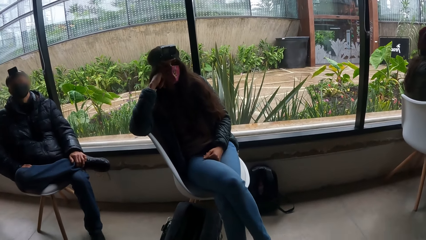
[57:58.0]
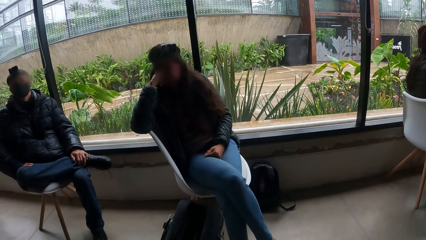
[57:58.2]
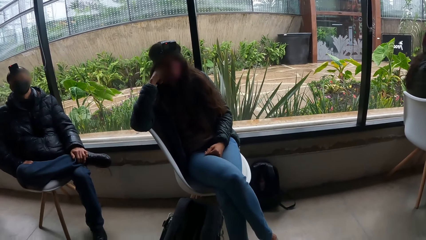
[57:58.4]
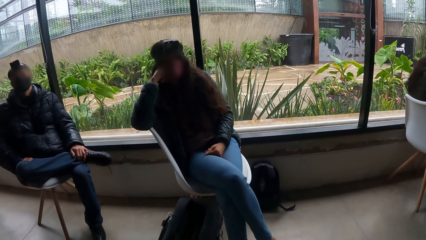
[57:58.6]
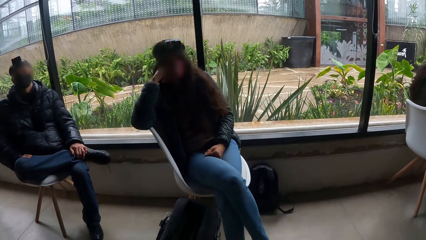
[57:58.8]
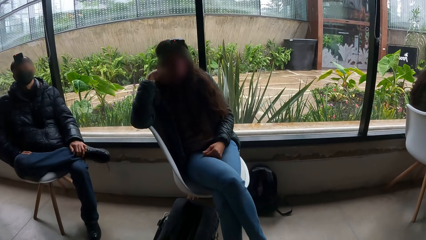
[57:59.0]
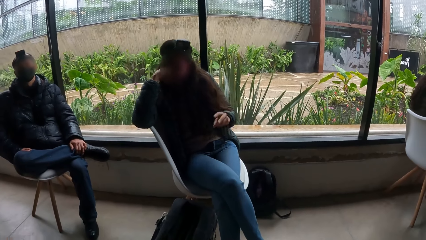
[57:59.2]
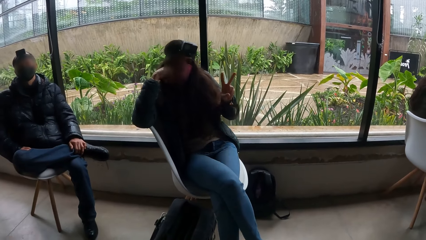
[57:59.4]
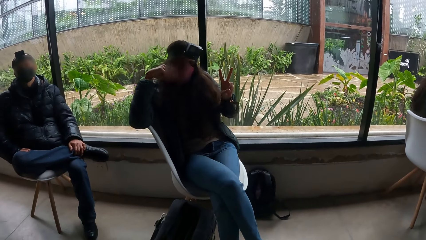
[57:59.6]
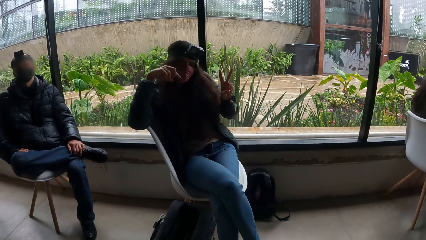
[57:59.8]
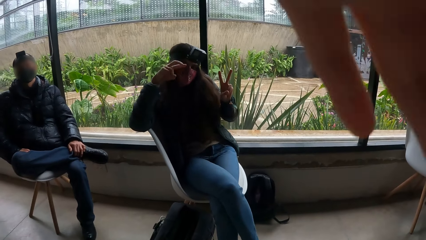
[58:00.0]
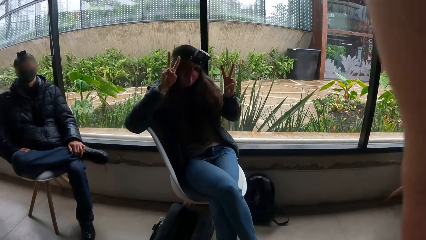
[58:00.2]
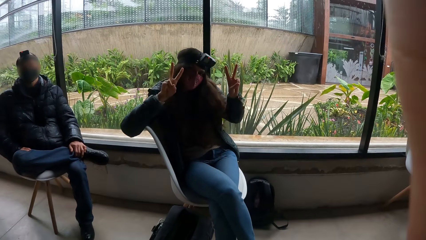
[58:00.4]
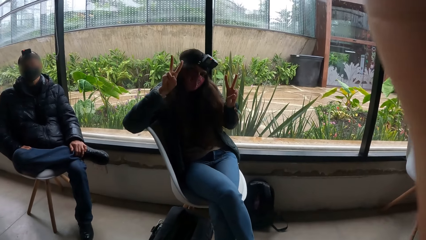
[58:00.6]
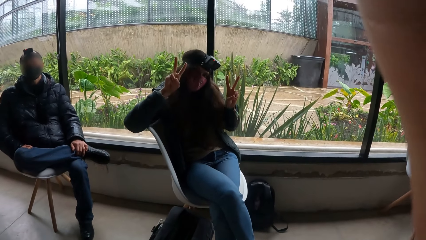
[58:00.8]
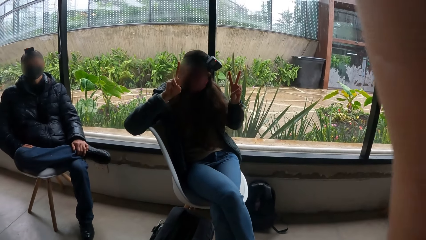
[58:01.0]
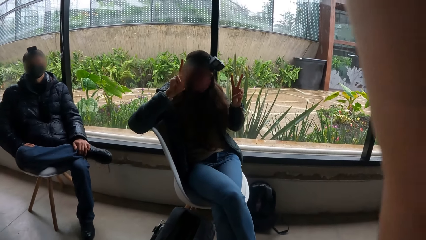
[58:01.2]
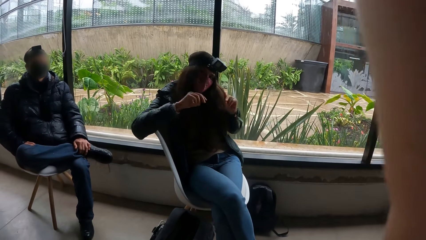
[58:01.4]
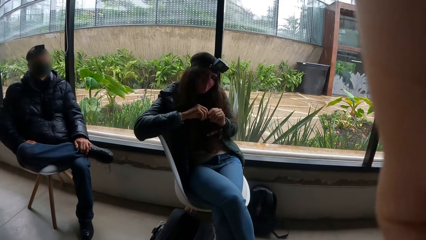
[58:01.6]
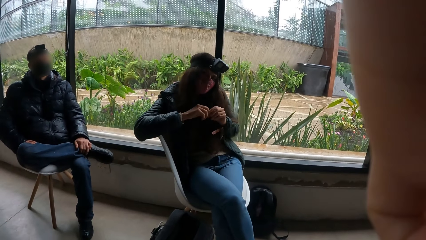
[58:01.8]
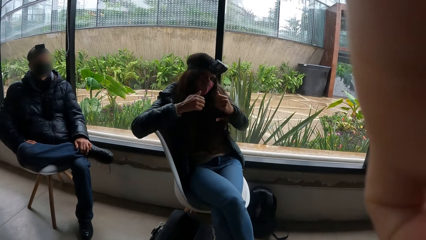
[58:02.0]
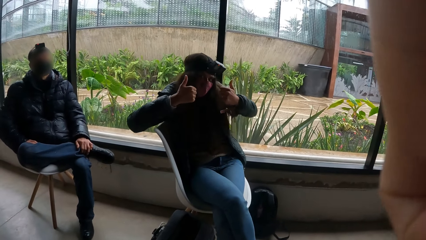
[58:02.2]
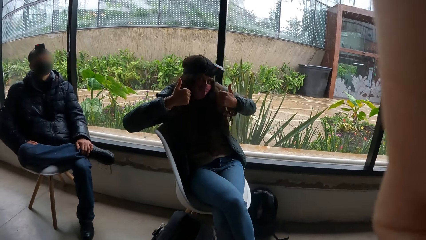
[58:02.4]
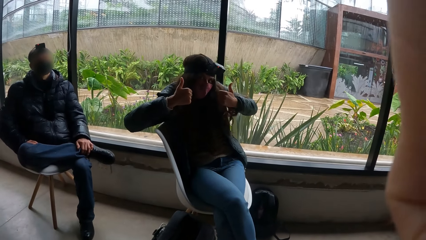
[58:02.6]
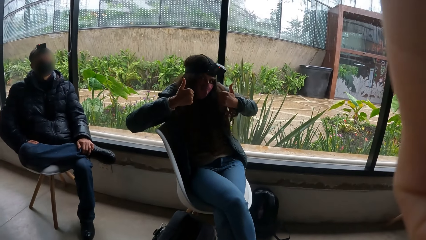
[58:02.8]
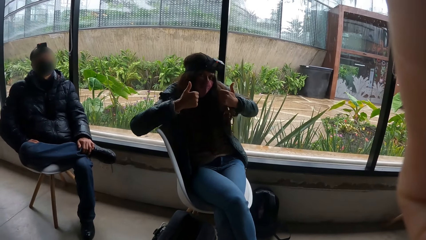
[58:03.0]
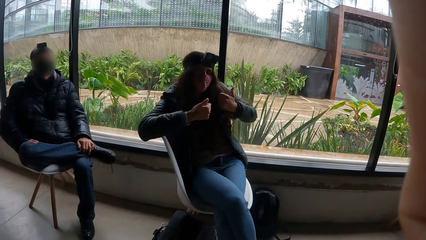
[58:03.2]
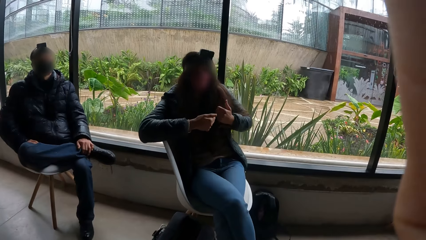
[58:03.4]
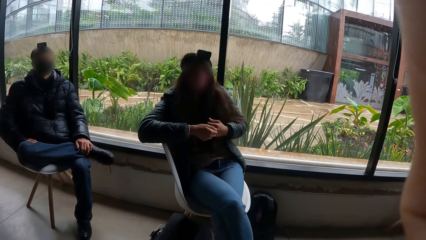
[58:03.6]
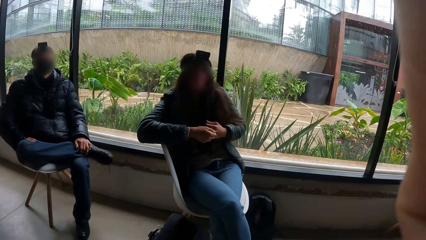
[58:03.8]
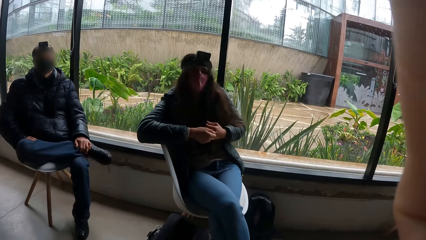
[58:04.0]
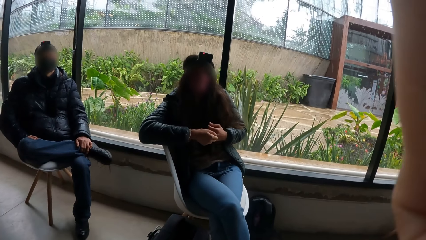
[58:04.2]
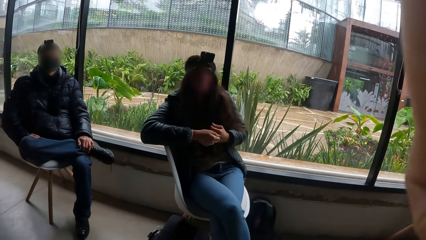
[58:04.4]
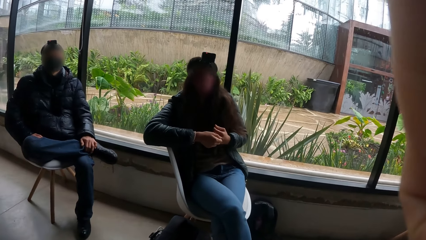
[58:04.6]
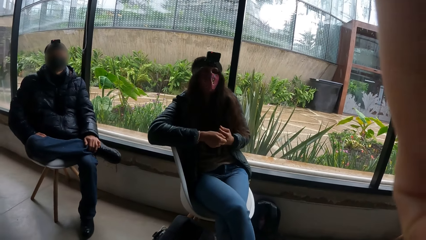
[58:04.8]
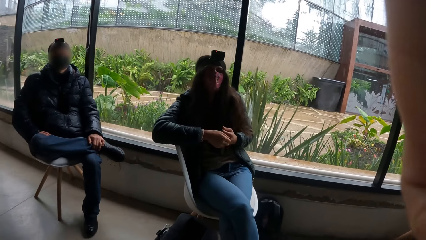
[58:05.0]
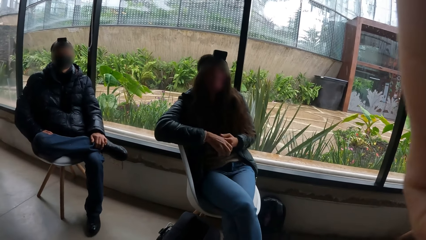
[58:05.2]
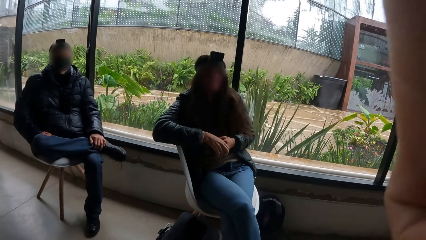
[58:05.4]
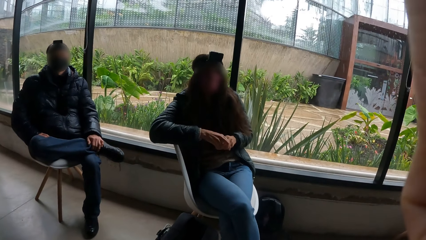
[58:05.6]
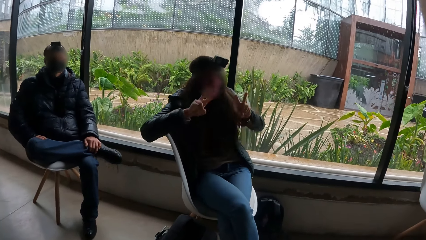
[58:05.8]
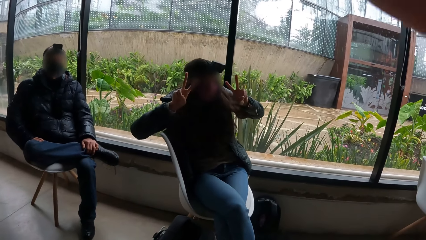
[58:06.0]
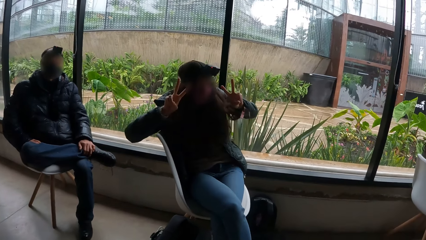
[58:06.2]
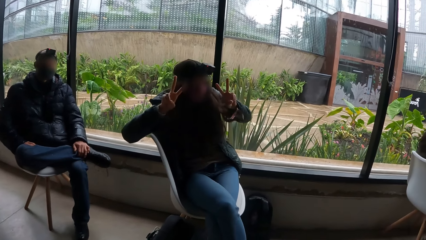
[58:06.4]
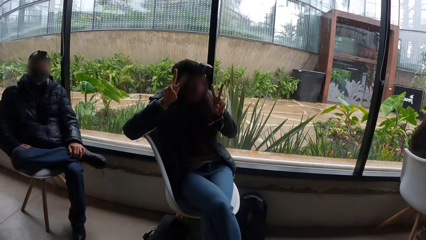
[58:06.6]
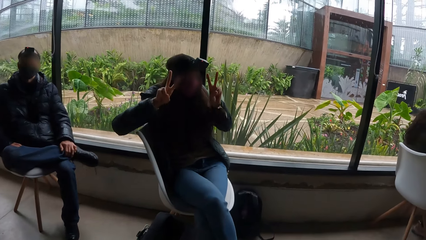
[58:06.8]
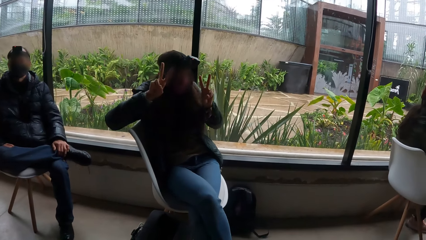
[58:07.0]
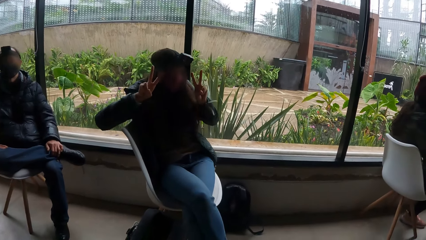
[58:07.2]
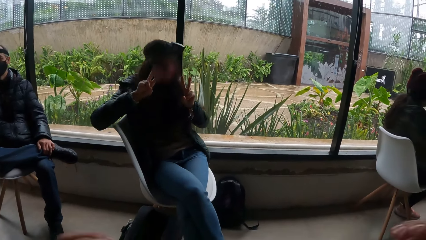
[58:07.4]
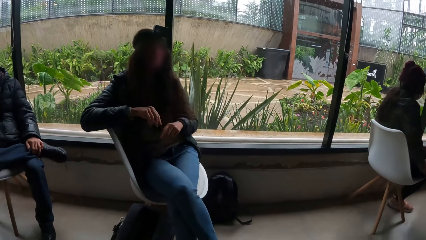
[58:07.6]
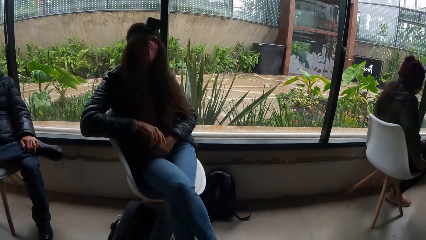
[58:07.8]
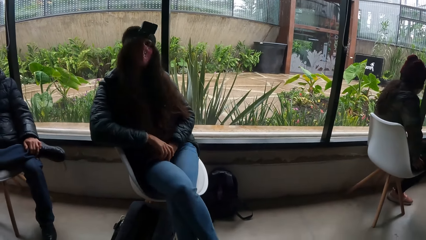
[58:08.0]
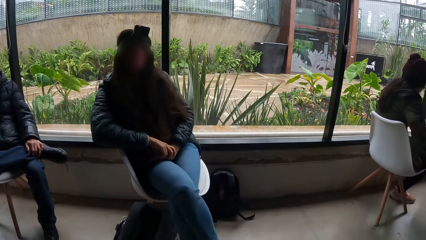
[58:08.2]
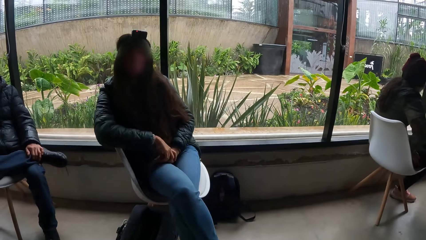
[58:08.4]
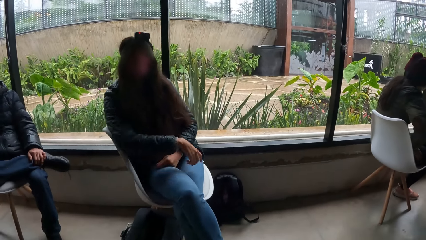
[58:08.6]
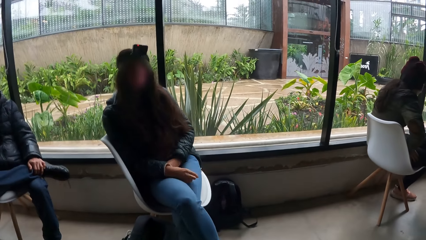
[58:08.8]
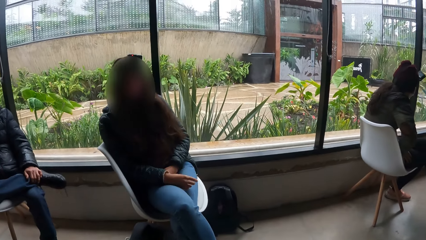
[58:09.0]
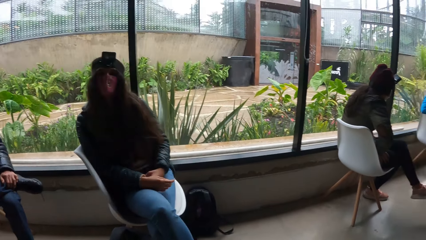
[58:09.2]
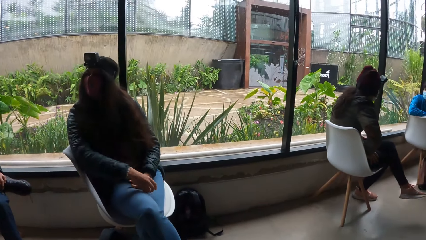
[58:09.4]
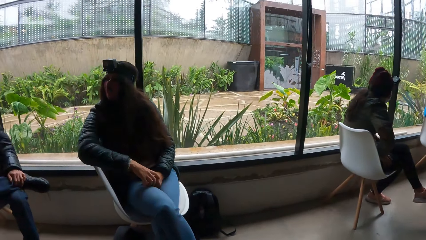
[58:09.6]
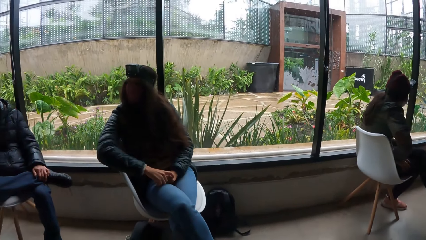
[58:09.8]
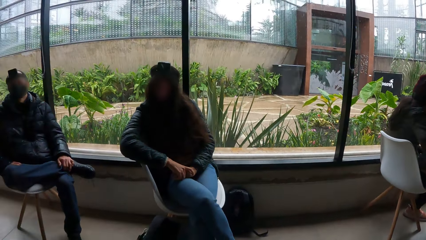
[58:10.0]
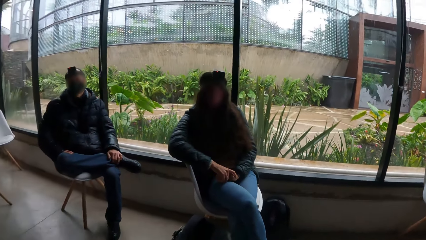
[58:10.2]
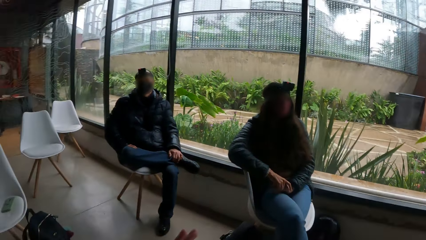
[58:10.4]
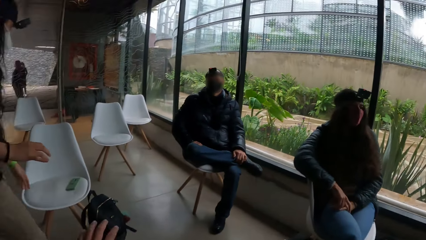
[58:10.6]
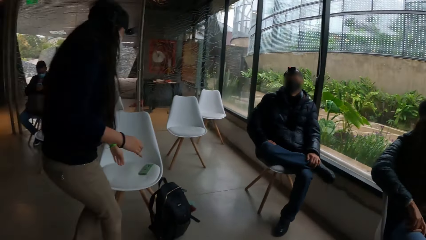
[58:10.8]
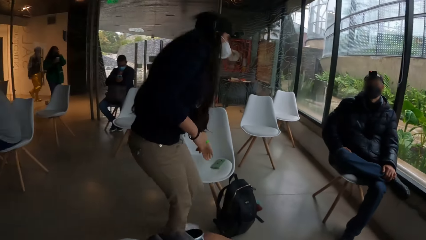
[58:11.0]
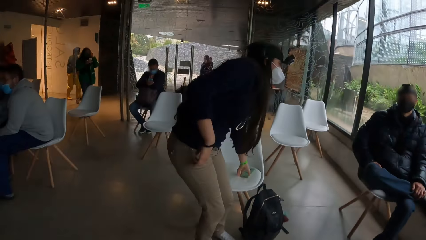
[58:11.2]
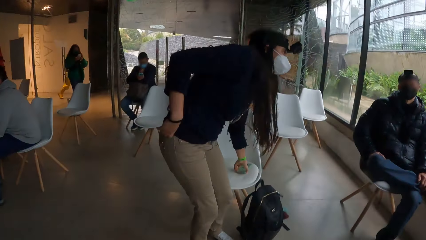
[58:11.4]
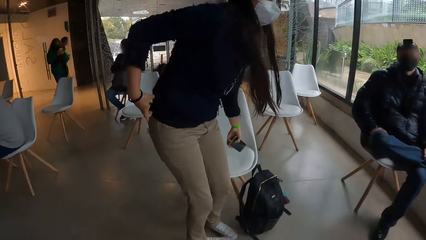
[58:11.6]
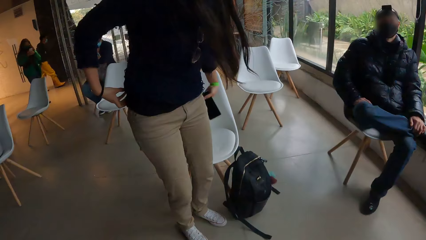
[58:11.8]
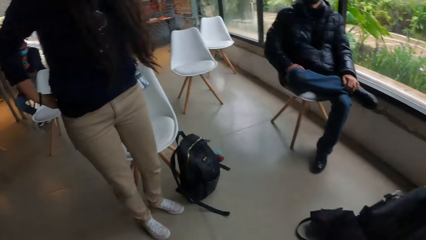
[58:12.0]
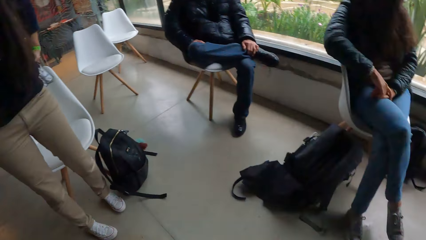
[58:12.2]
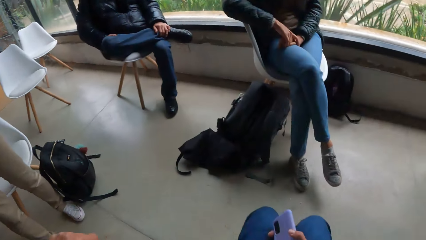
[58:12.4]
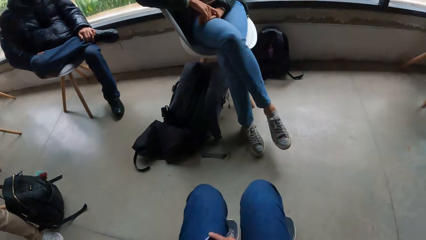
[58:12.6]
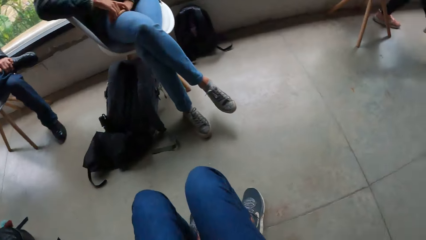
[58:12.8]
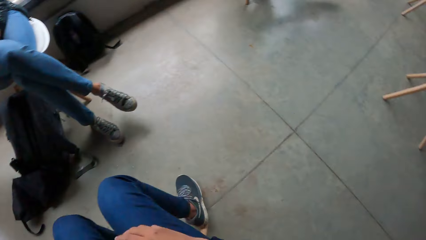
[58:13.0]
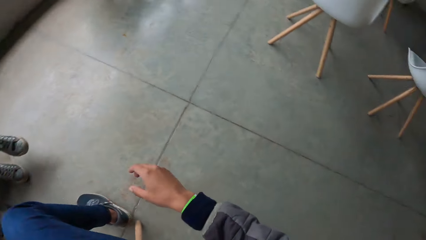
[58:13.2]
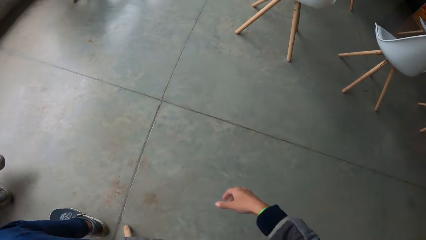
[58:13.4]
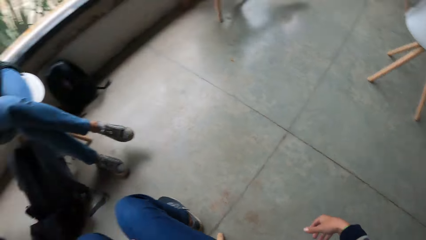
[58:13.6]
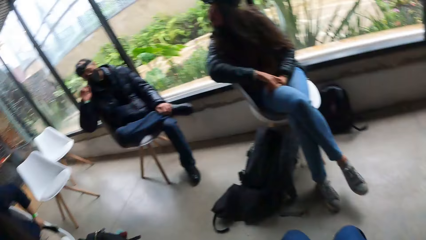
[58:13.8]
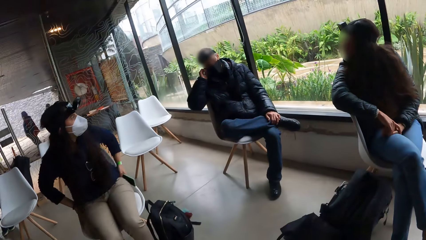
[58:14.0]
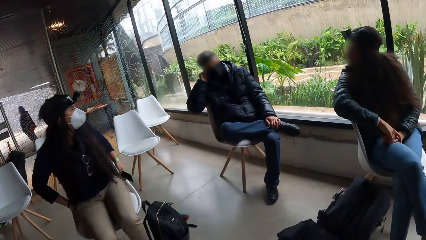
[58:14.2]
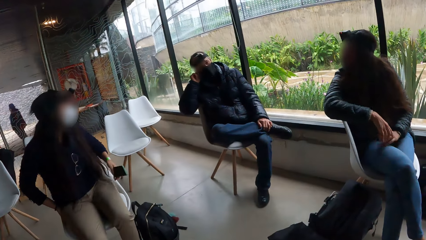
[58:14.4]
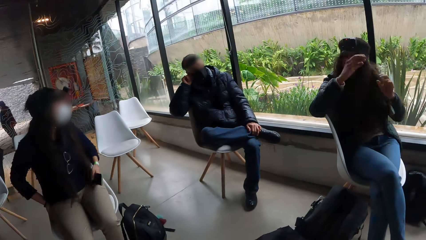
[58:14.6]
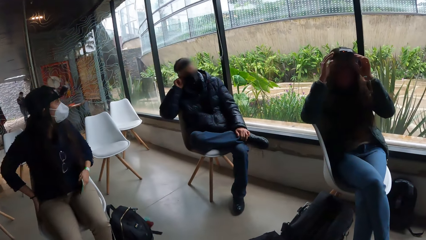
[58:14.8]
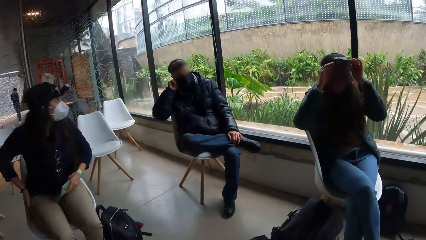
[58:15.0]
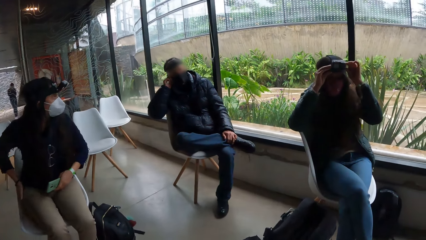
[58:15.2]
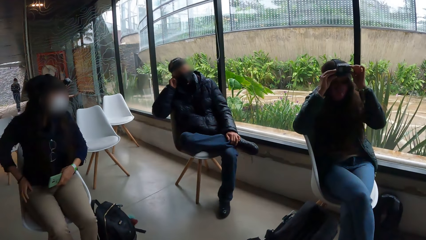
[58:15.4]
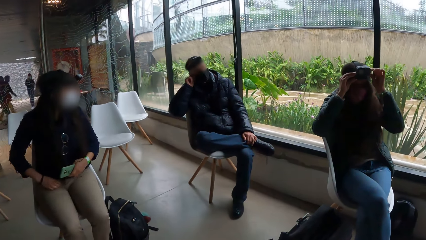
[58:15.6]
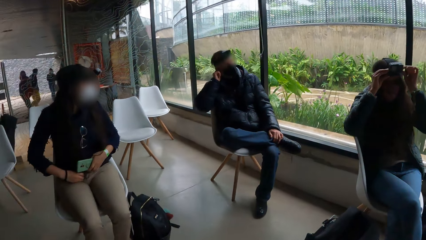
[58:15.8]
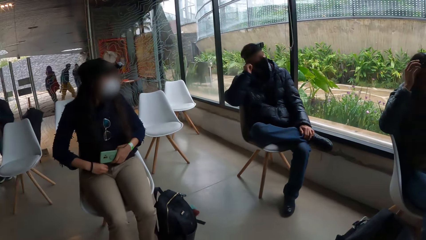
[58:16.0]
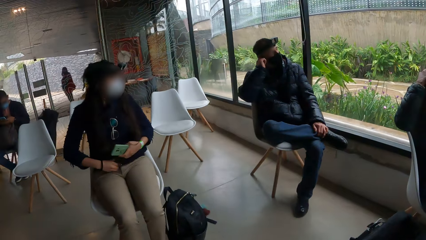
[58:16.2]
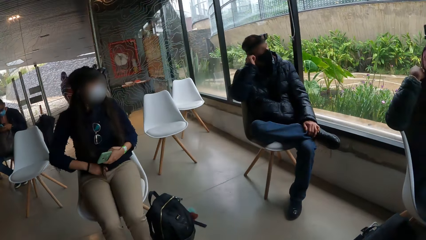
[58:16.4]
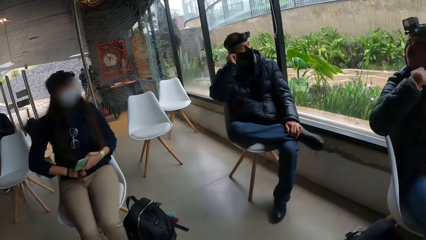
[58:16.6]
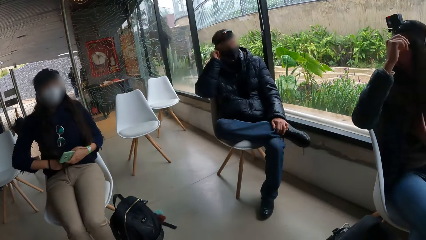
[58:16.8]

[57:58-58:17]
A woman gestures to the camera wearer with her left hand. The woman gestures to the camera wearer with her hands, making a sign with fingers. The camera wearer raises the hand. The woman makes a sign with fingers. The woman makes a sign with fingers again. The camera wearer looks at the woman. They look at a lady. Another woman picks up a phone on a seat with her left hand. The camera wearer looks around. The first woman touches the head camera with her hands. She adjusts the camera with both hands.
